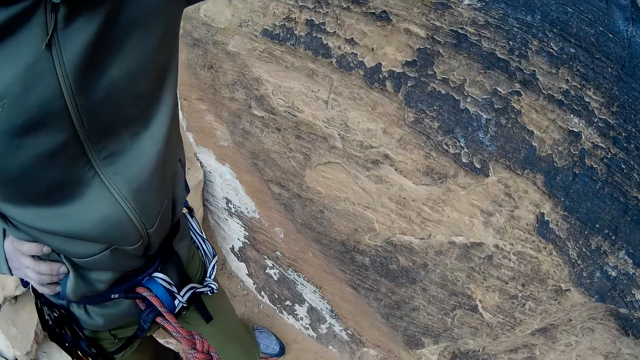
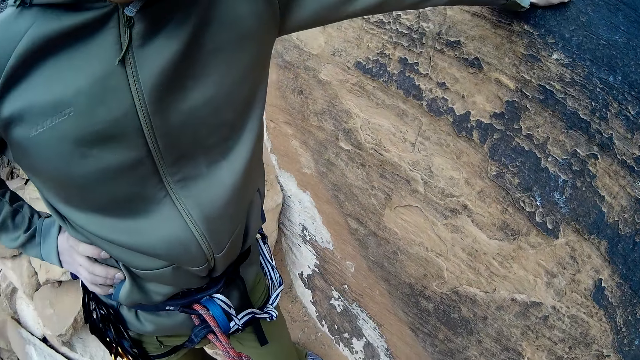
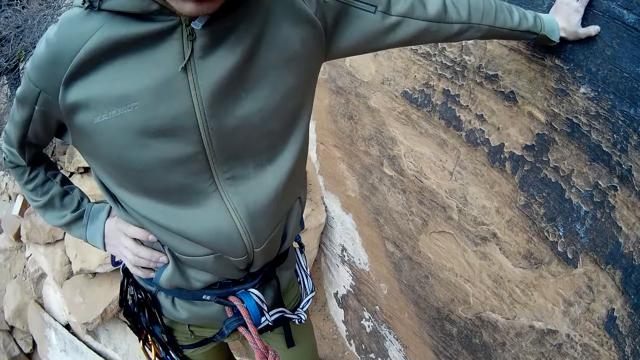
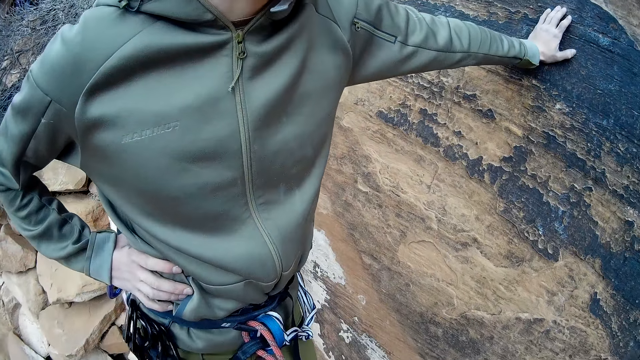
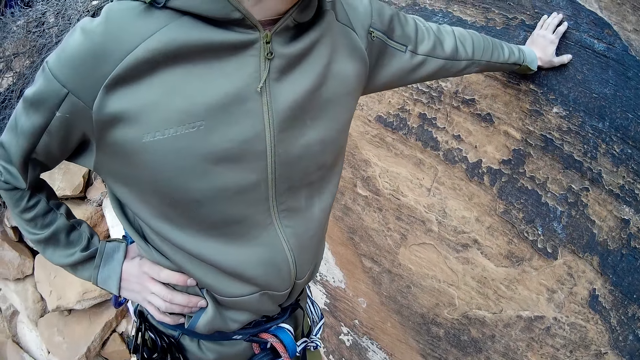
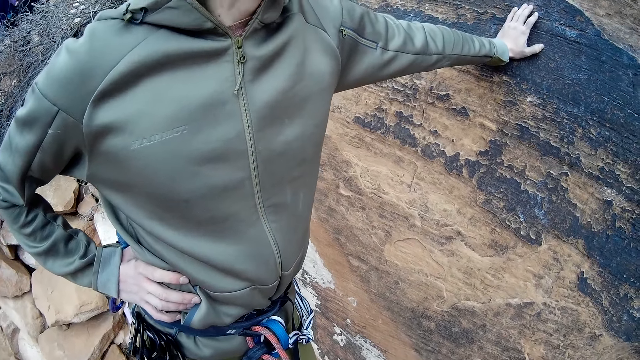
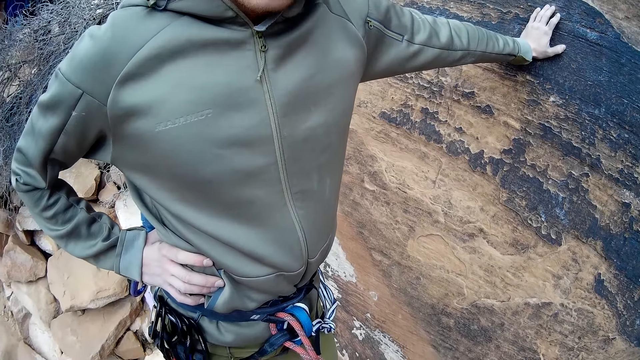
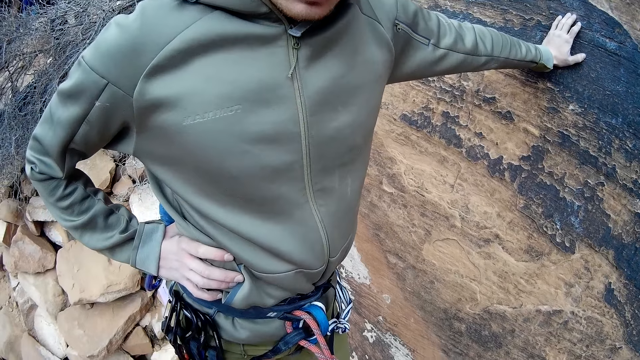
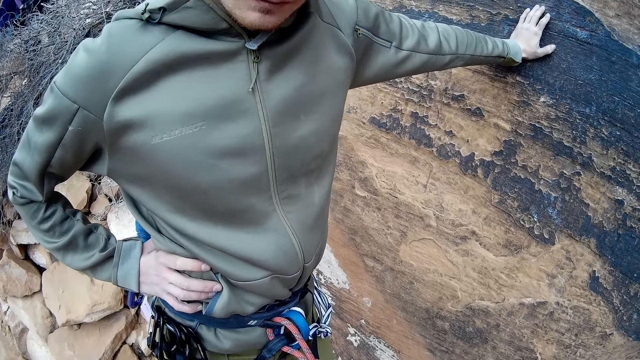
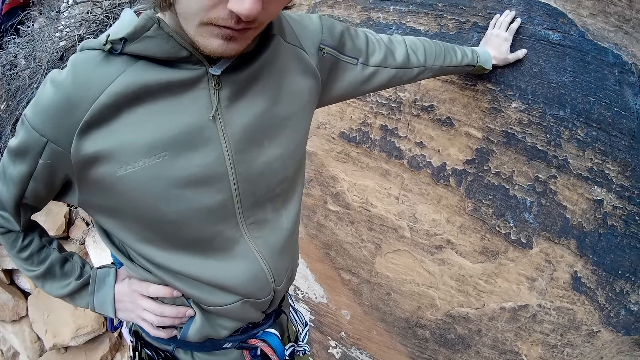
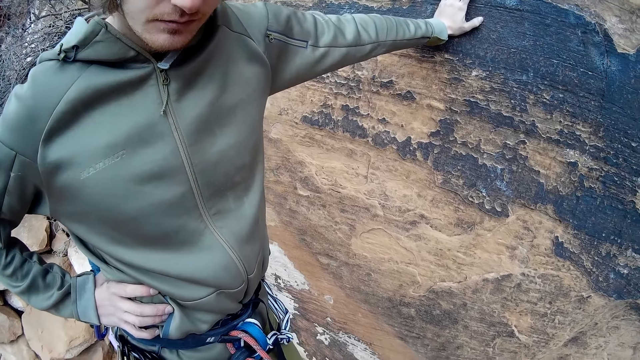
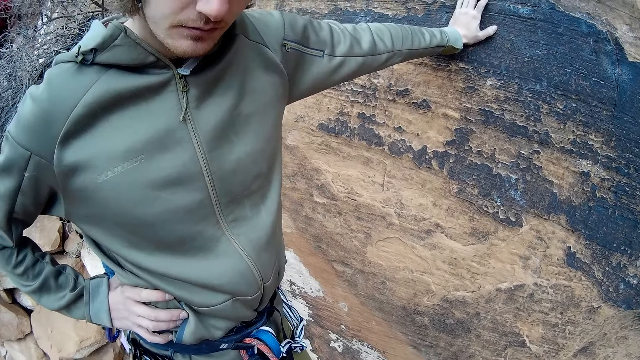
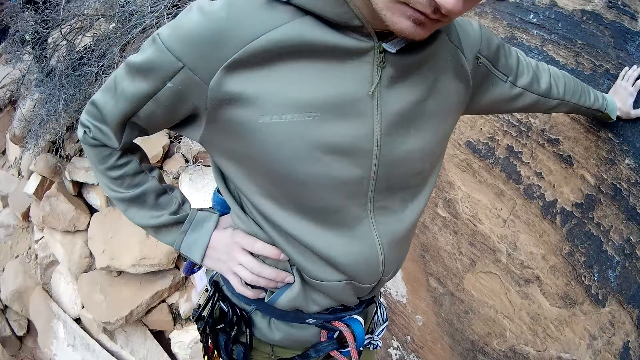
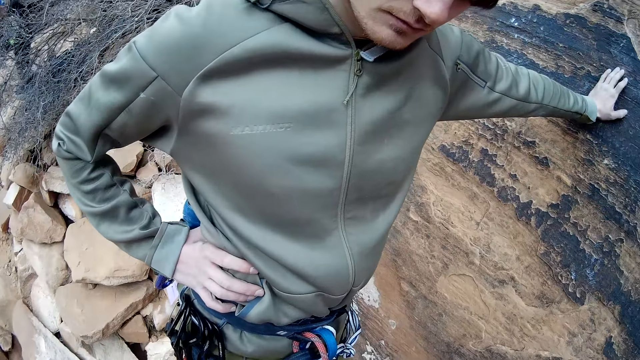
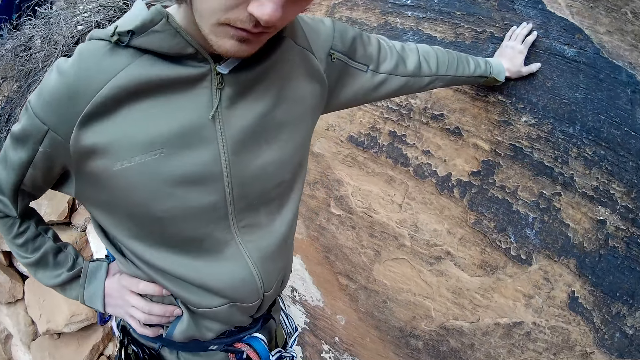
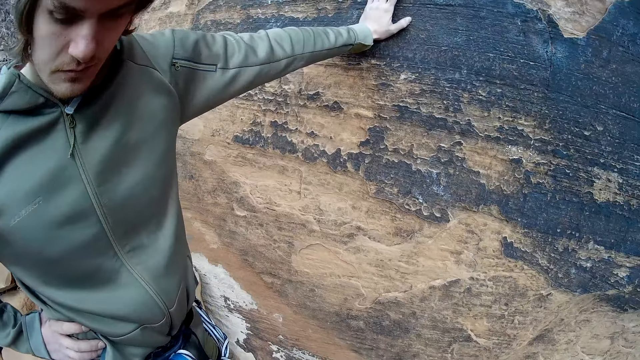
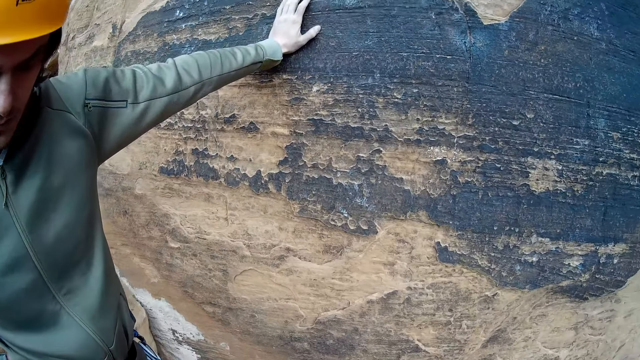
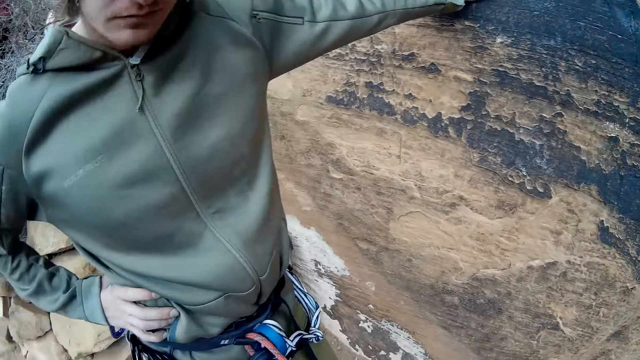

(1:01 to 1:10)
The camera wearer stands near a man. They speak with the man on the mountain.

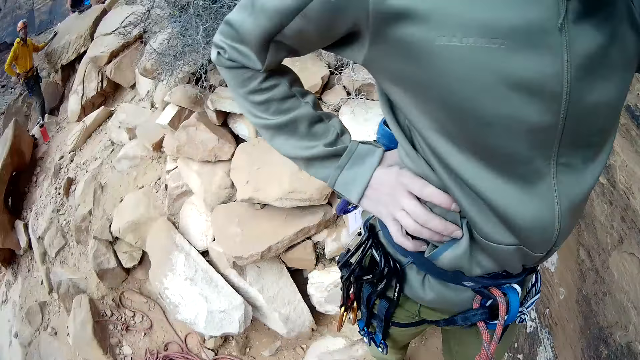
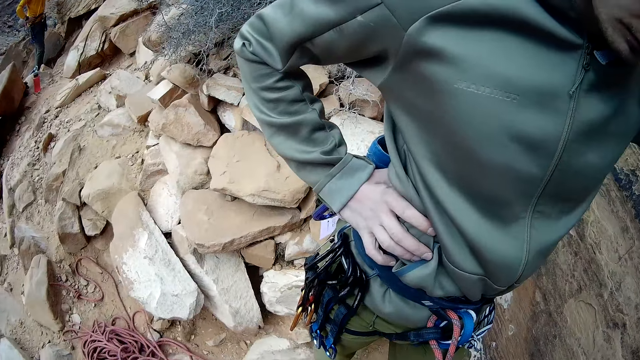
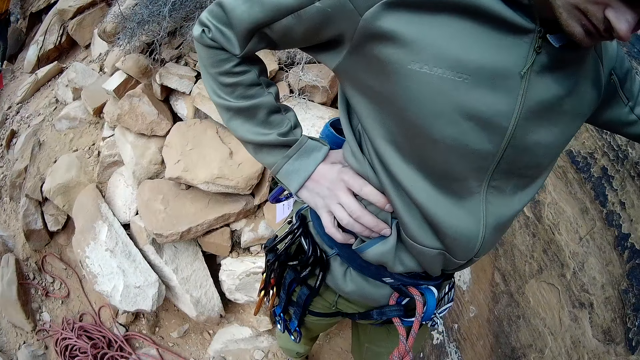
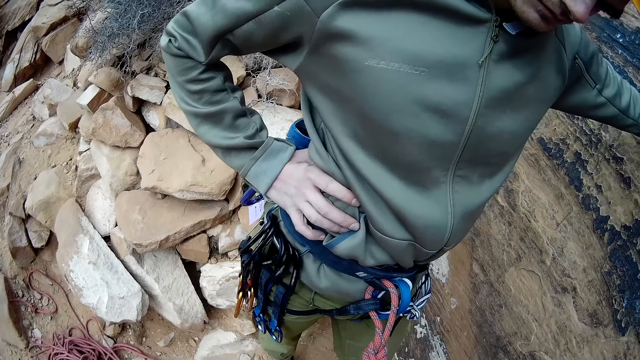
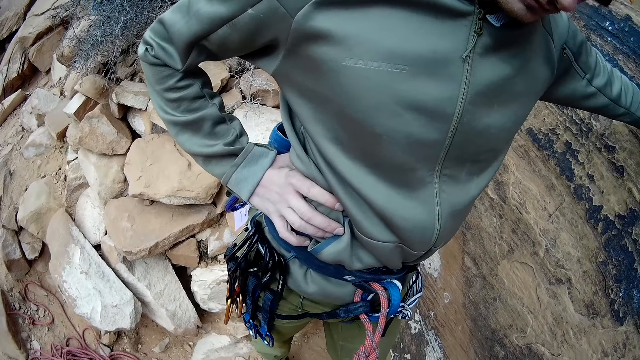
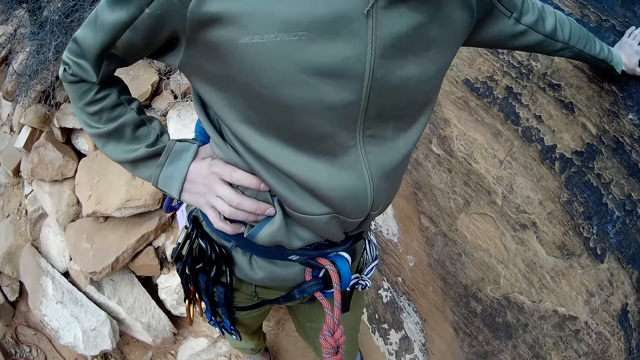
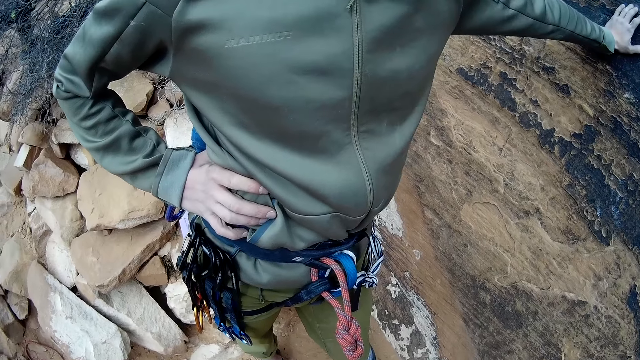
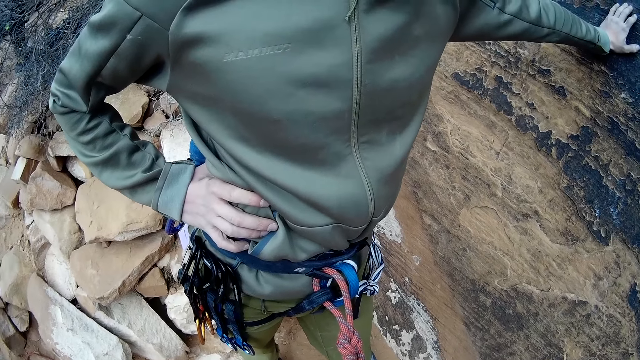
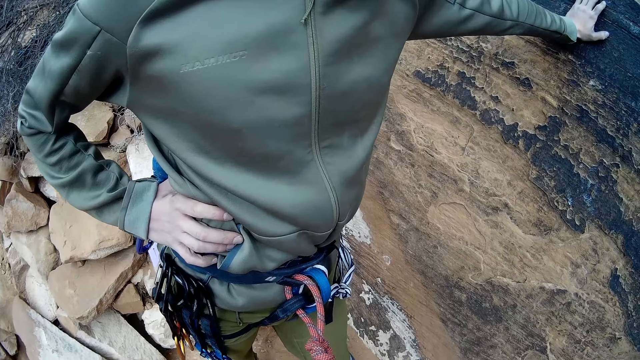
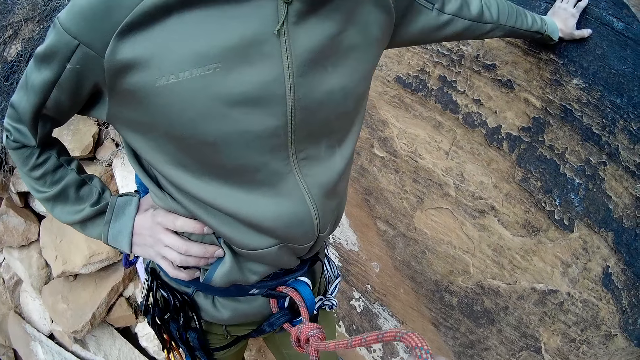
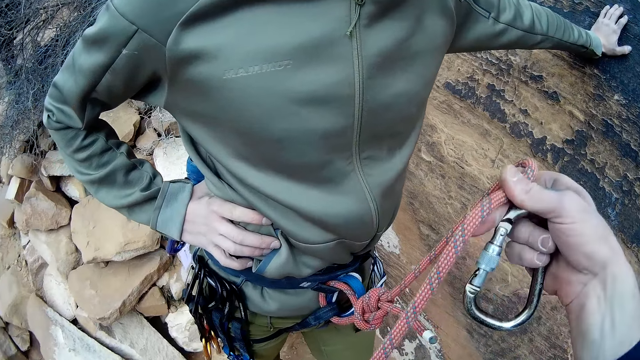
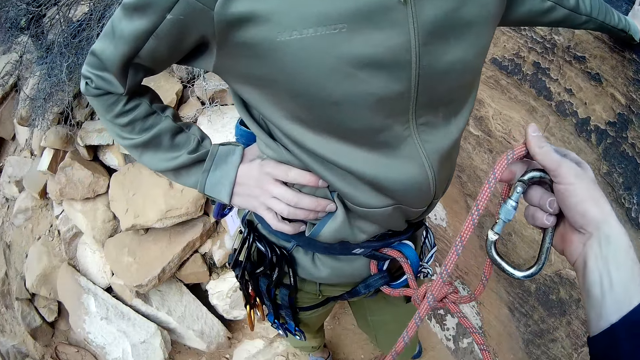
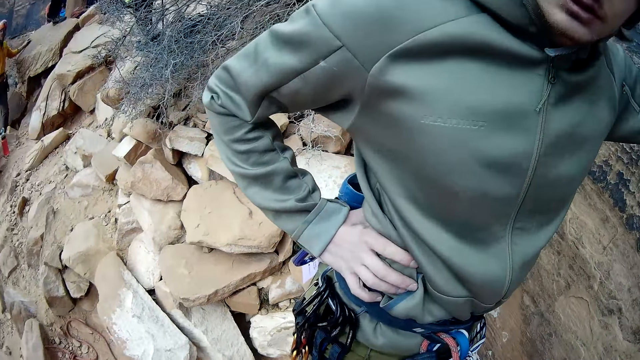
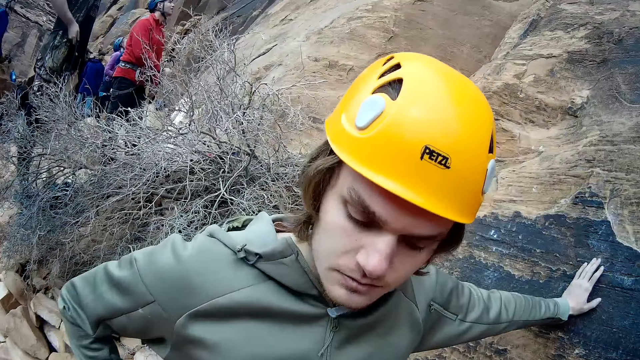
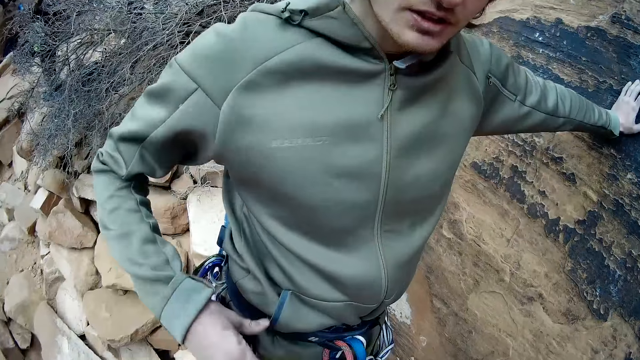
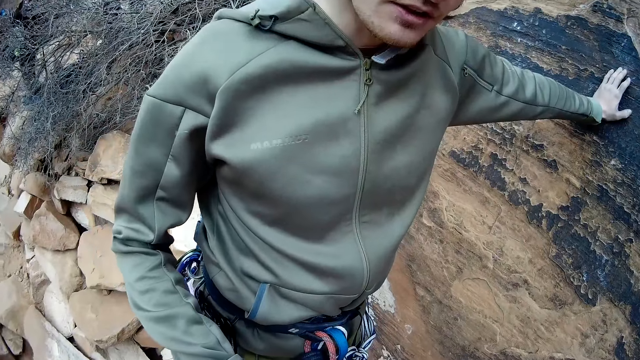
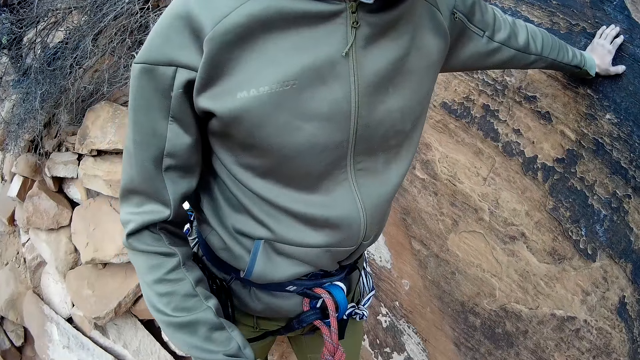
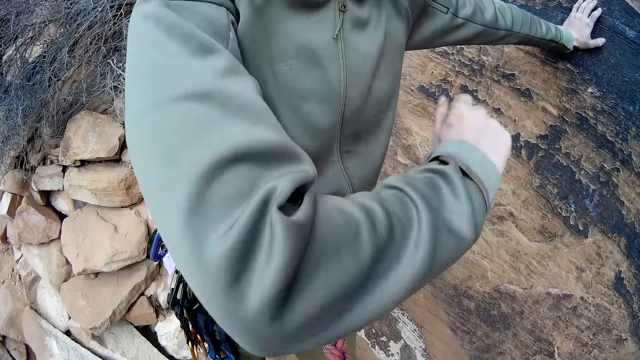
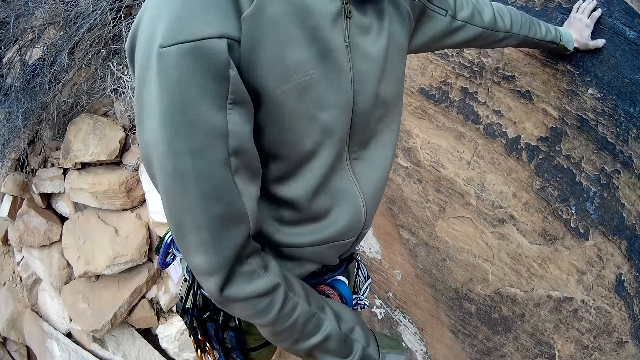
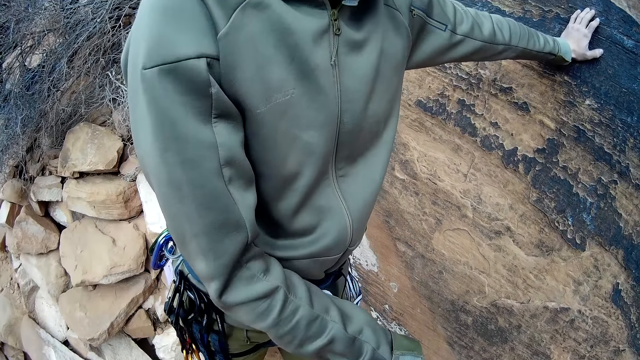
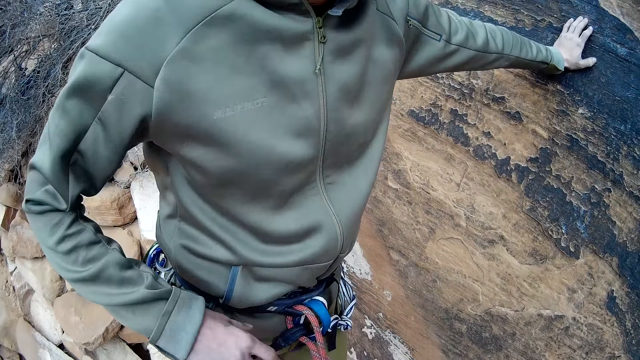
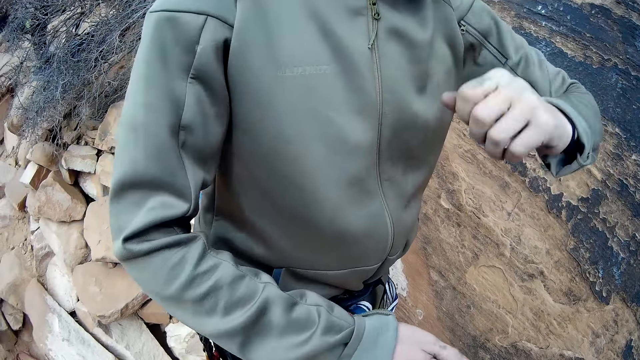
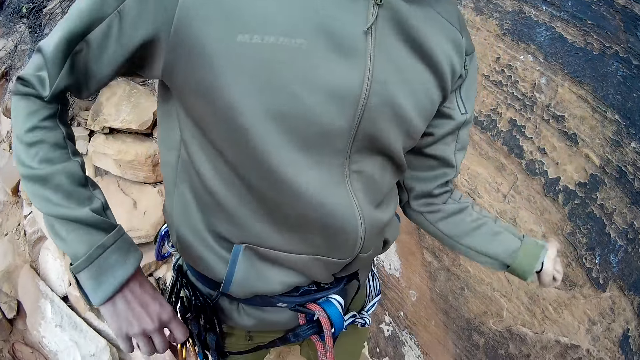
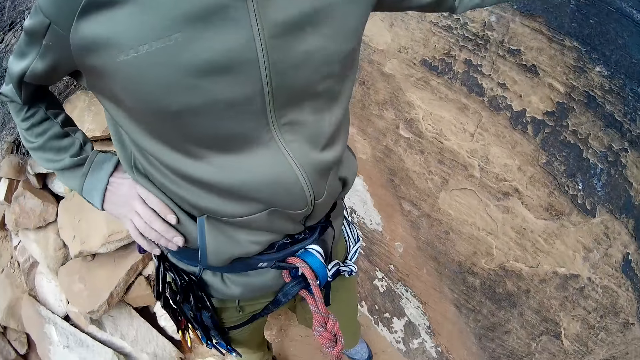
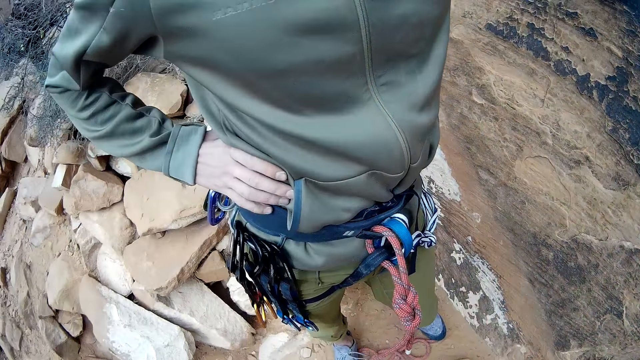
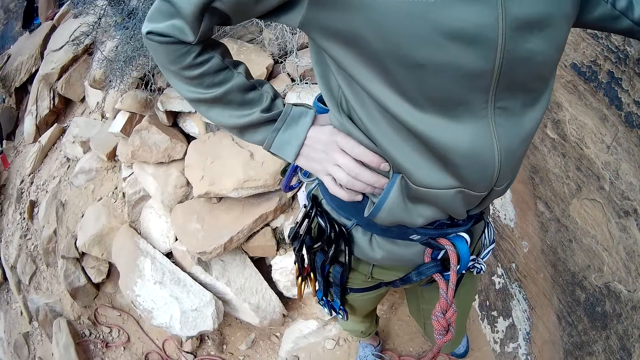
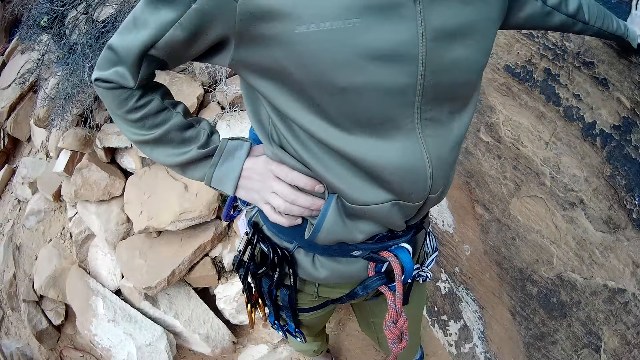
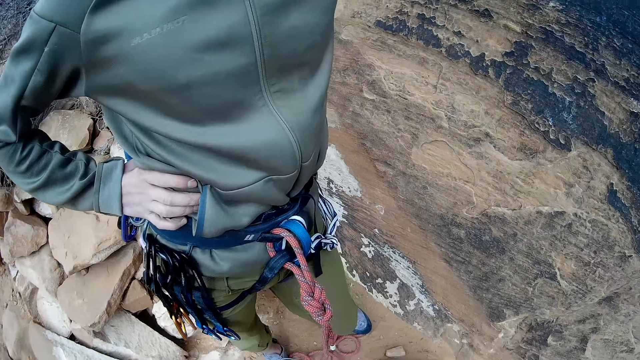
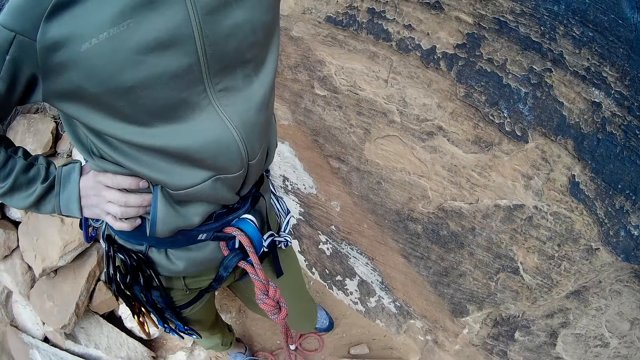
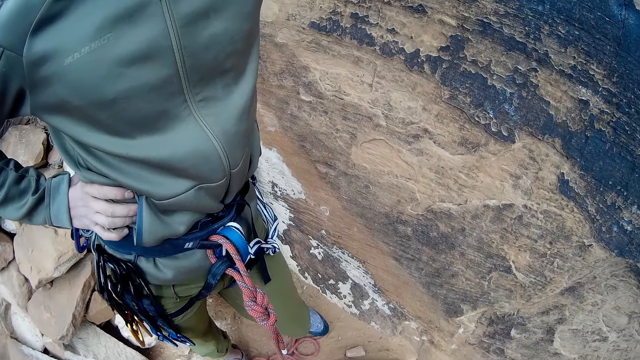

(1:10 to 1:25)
The camera wearer examines the rope on a man. They speak with the man on the mountain. They hold the rope. The man interacts with the camera wearer.
